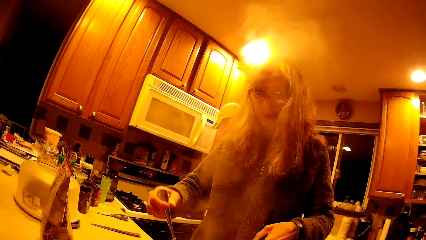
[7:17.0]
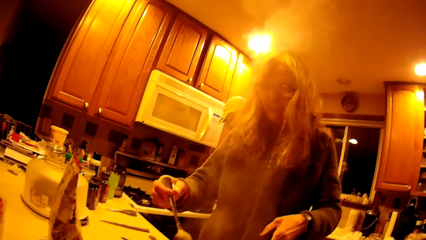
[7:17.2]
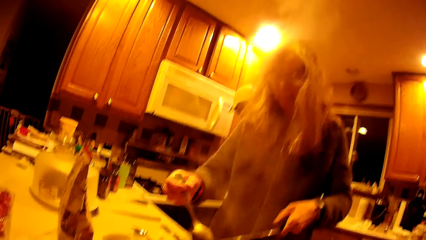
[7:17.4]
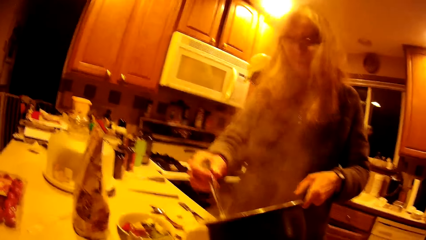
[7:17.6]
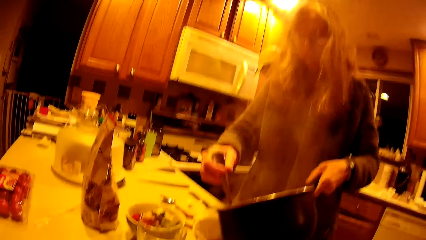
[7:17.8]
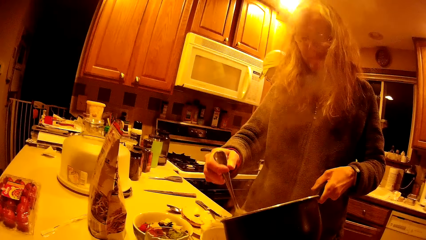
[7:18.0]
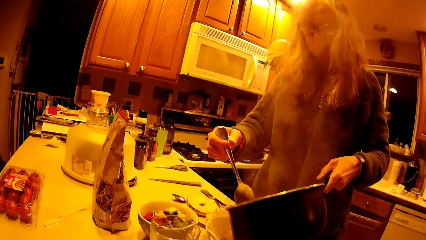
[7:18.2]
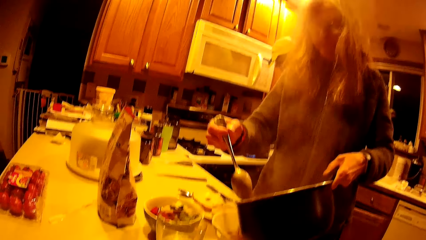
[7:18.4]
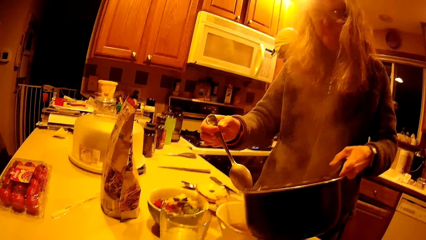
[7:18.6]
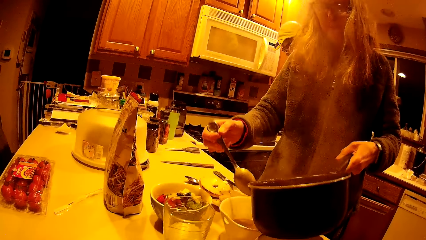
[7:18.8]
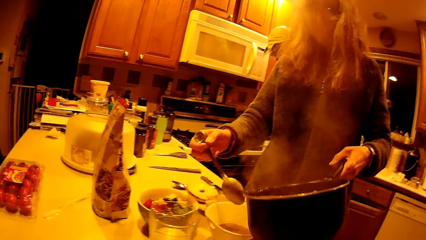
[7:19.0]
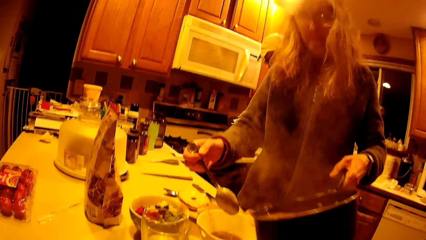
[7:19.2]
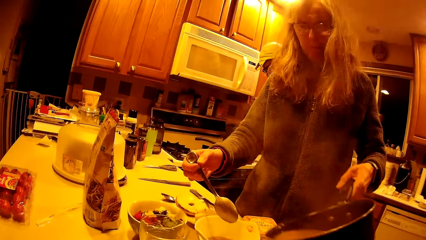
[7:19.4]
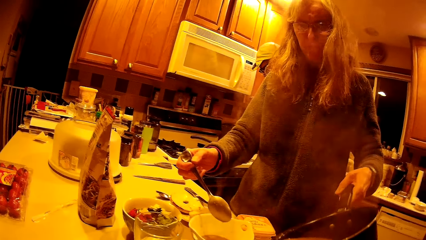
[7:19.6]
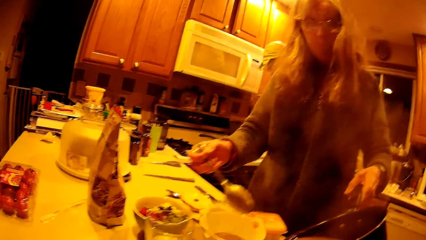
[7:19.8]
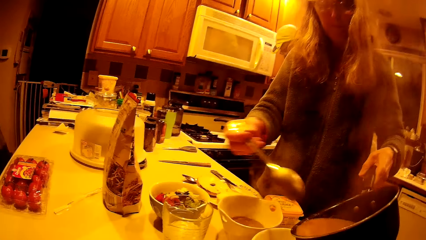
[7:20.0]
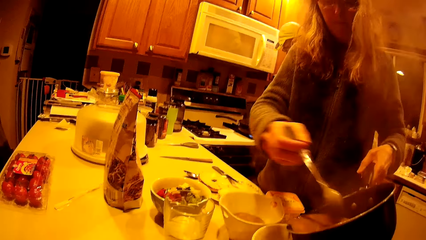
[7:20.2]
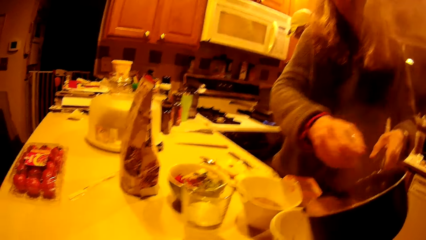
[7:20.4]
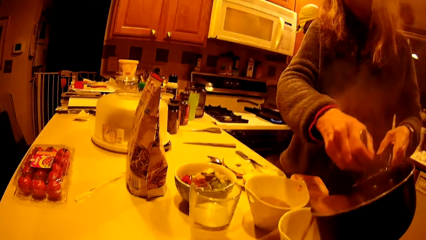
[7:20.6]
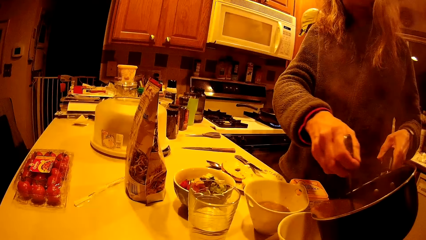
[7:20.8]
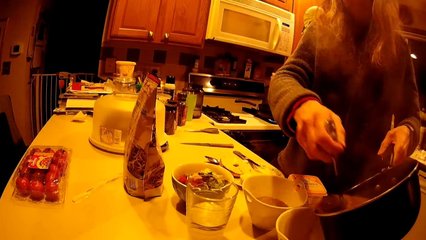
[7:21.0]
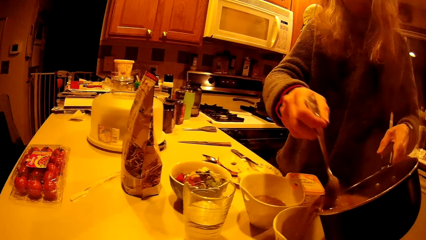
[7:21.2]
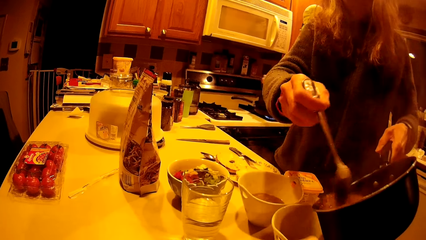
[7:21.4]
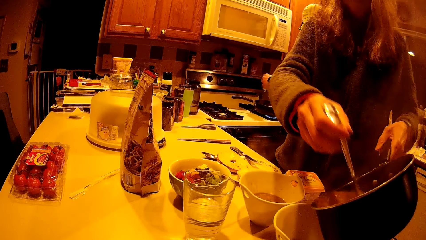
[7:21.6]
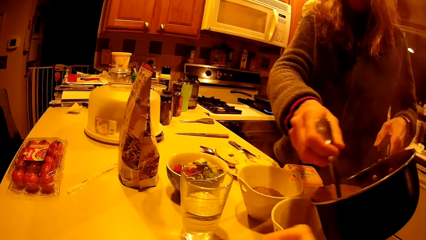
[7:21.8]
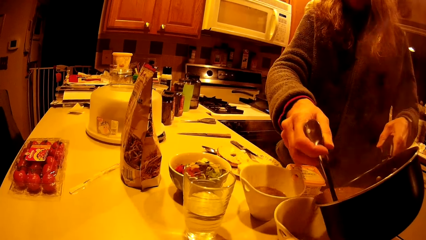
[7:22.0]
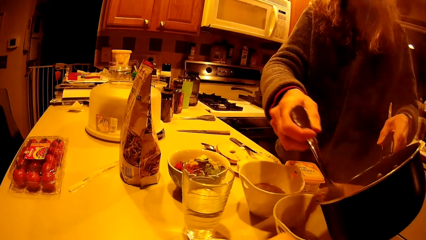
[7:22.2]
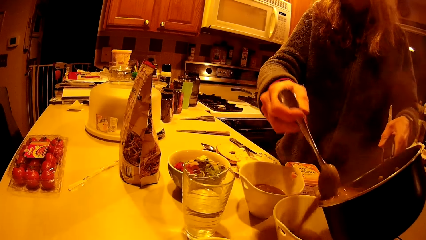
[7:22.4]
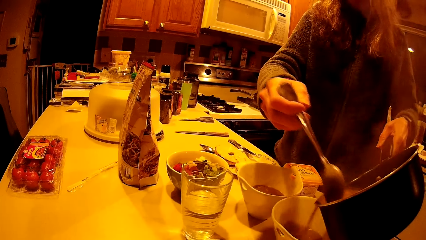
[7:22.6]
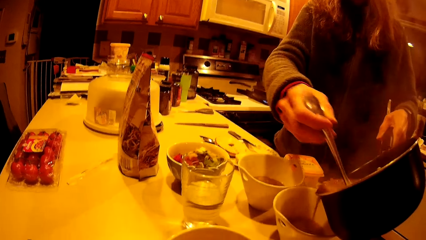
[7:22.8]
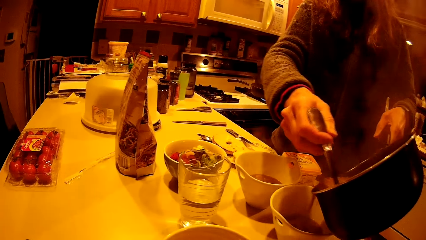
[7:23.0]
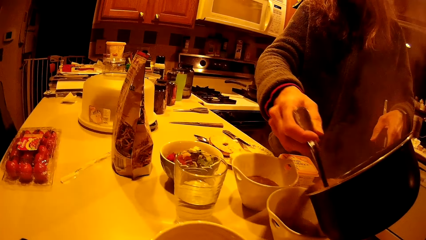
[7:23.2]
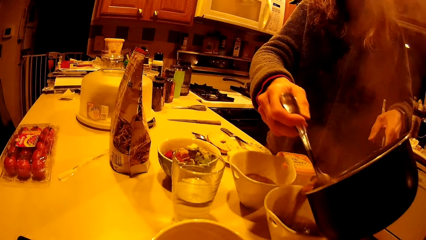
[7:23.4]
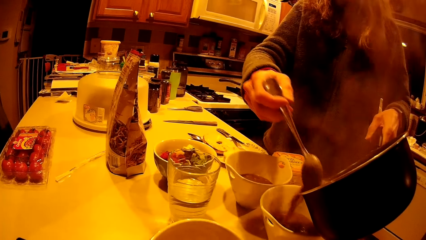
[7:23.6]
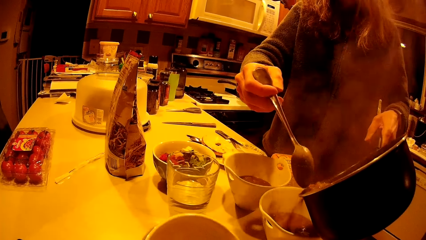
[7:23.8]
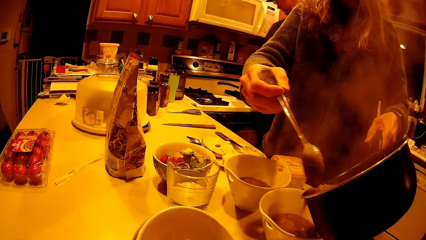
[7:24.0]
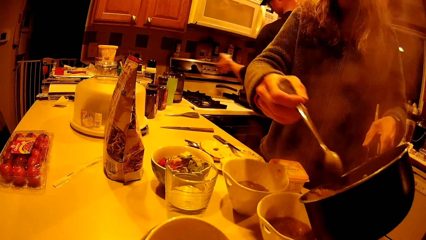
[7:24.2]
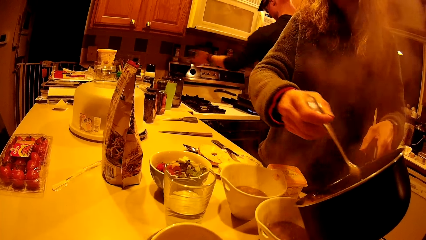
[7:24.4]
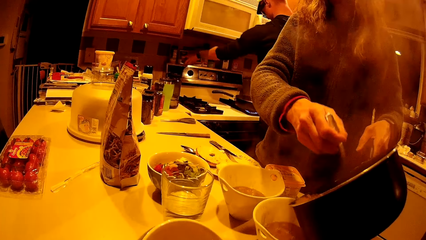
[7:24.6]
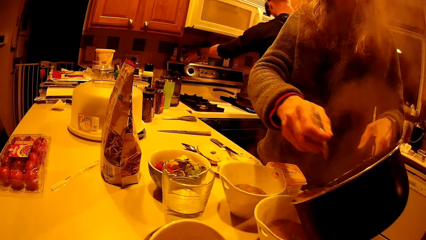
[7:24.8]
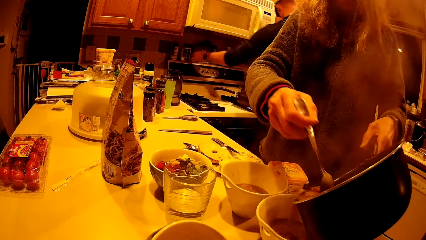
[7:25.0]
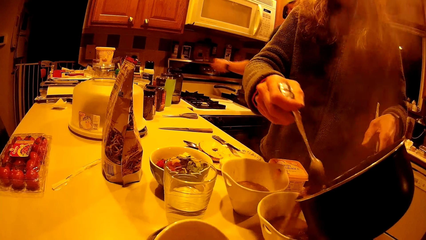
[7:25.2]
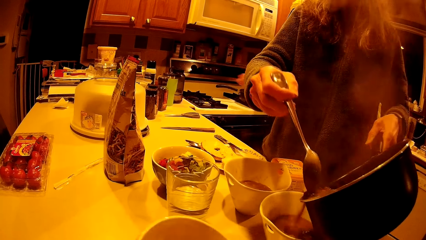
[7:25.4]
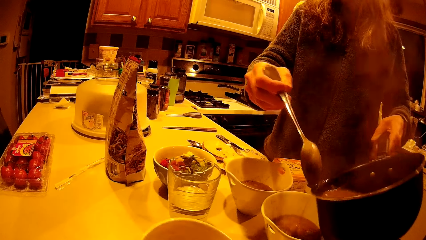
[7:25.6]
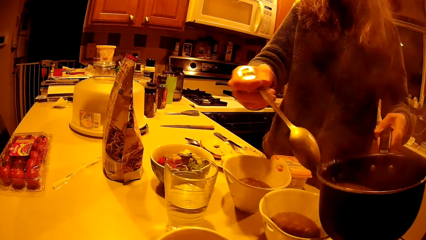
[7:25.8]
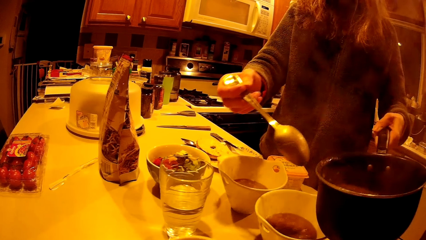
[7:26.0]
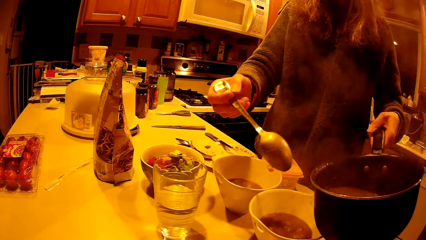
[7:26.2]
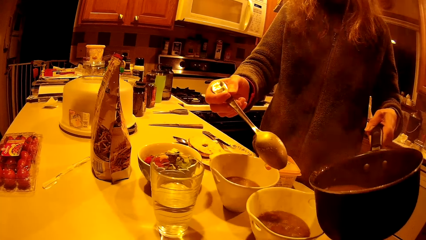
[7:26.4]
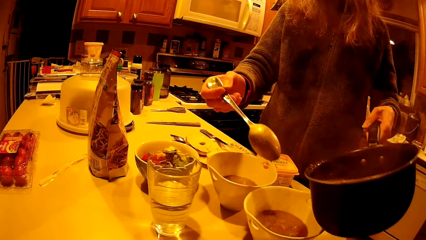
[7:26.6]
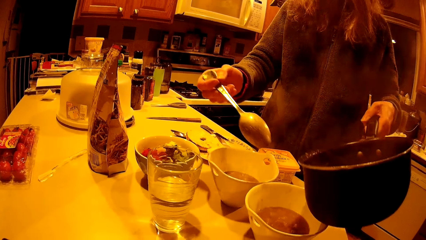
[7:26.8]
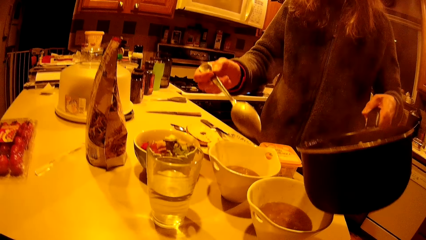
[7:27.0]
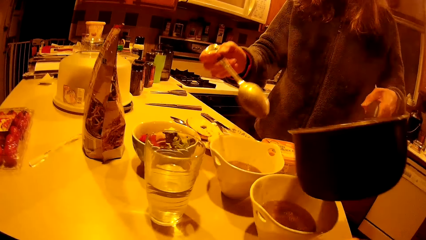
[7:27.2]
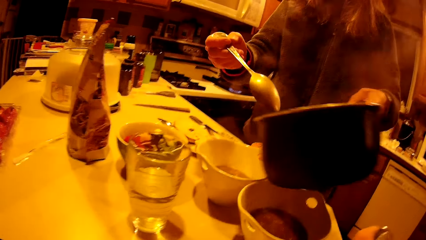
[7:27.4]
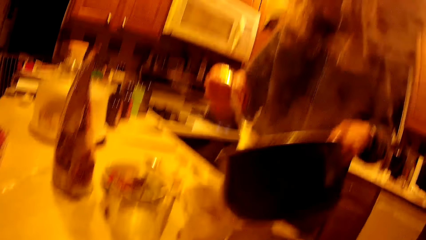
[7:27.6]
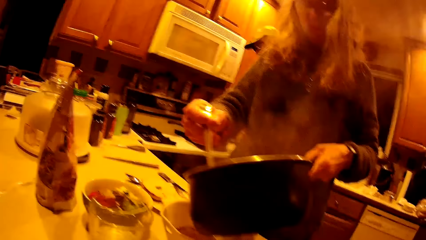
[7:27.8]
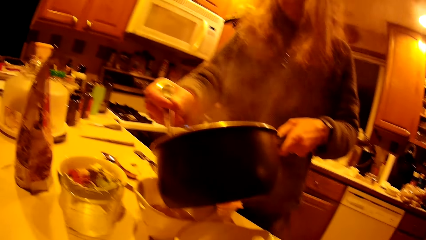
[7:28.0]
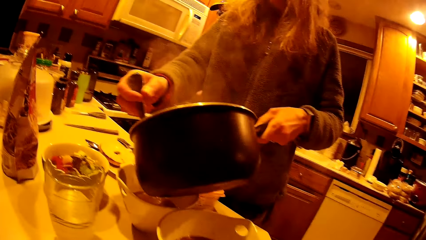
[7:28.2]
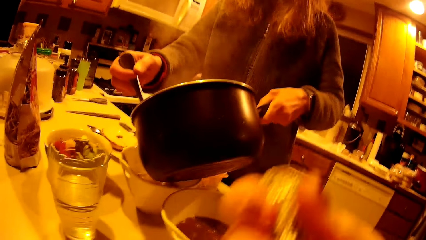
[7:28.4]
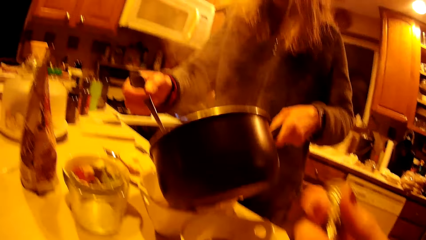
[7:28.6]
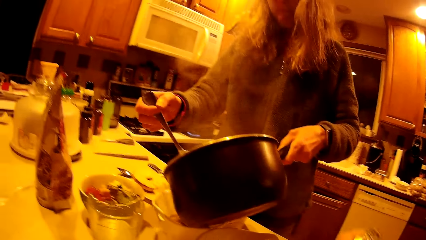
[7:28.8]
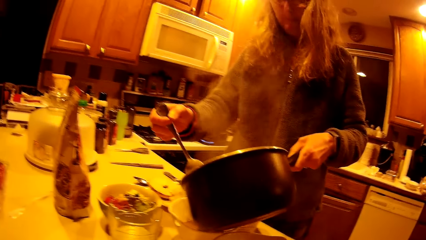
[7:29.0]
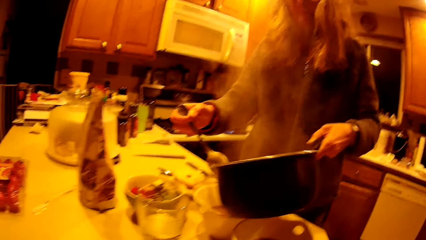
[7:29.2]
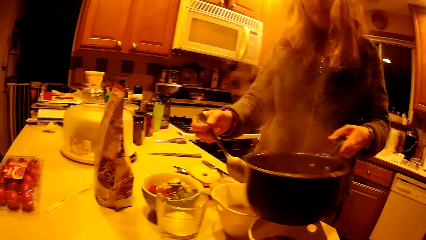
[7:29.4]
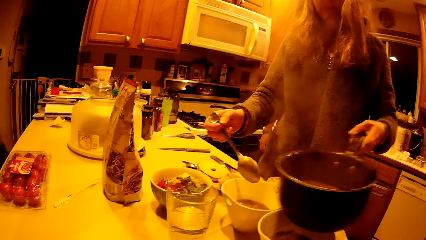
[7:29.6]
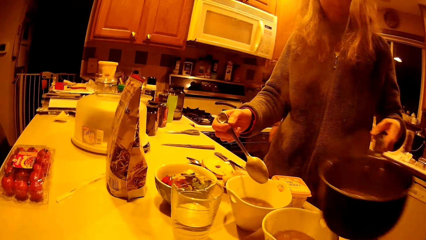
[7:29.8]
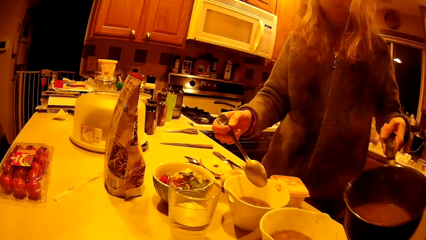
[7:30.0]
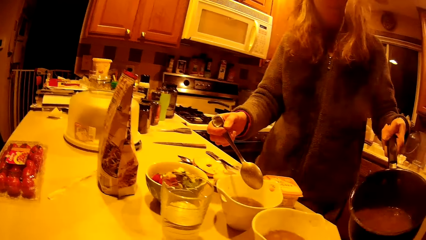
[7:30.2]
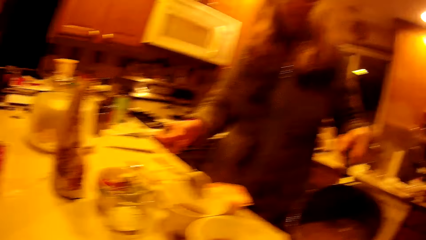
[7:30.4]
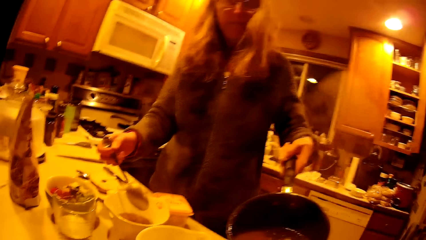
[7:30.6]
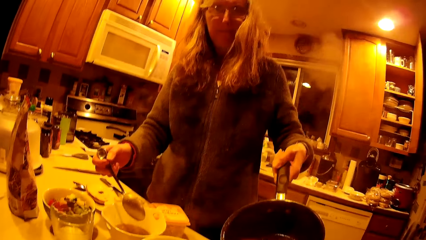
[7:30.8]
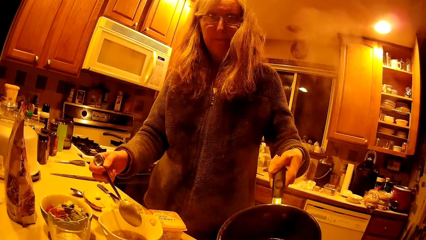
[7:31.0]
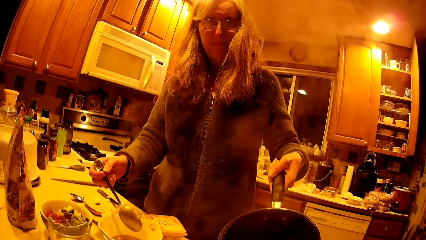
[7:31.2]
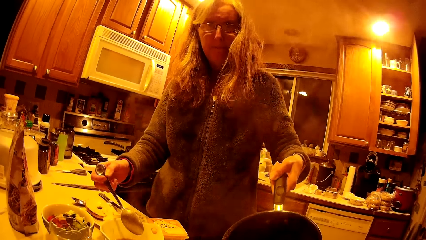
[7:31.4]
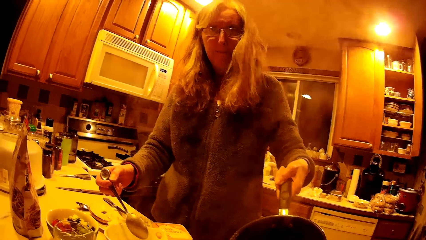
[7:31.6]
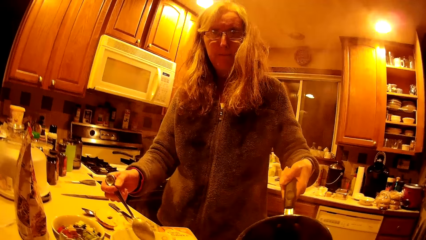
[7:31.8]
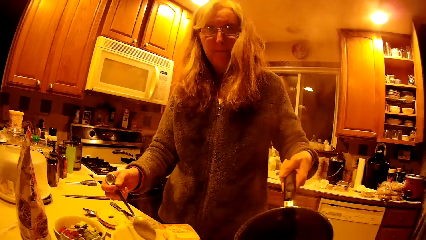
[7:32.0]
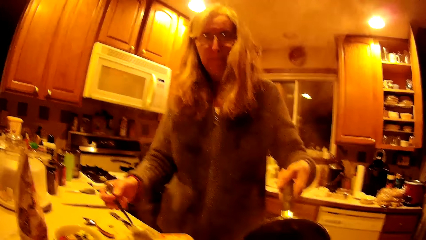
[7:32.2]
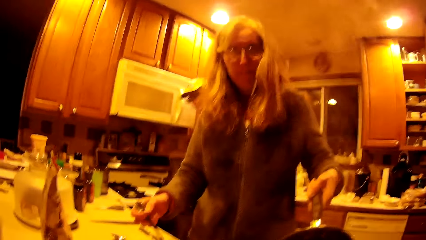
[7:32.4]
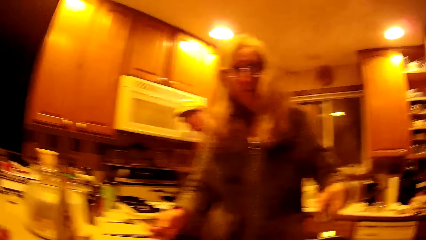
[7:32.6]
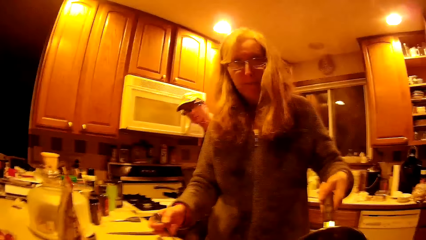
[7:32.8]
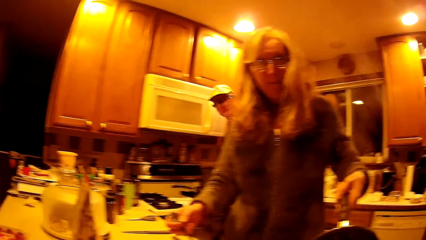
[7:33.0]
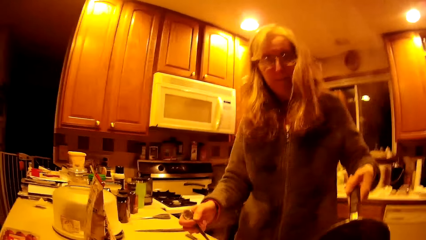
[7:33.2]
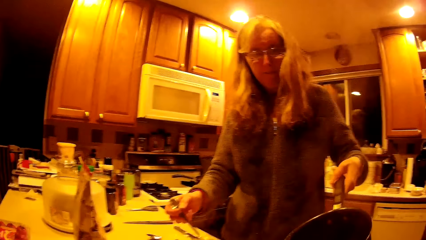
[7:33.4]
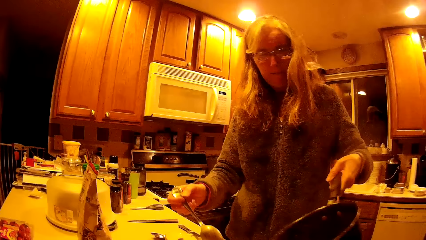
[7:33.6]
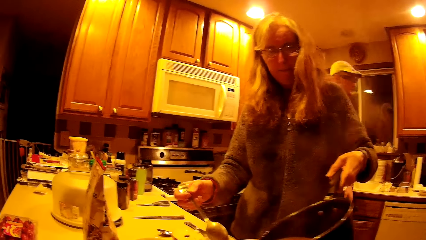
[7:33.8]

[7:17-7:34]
The woman shows the camera wearer the food in the cooking pot.
